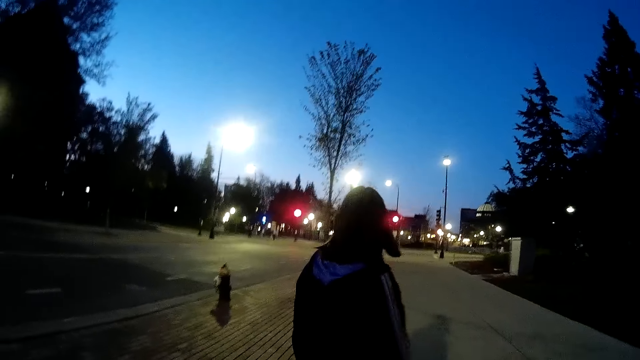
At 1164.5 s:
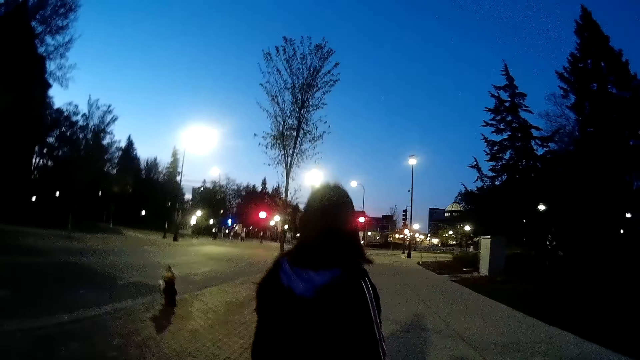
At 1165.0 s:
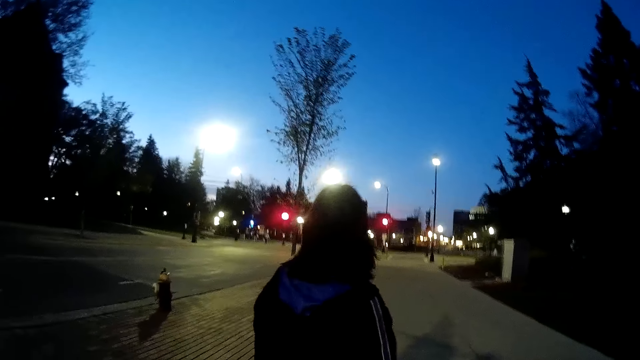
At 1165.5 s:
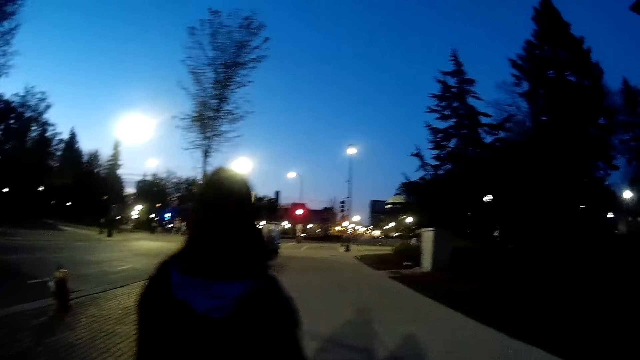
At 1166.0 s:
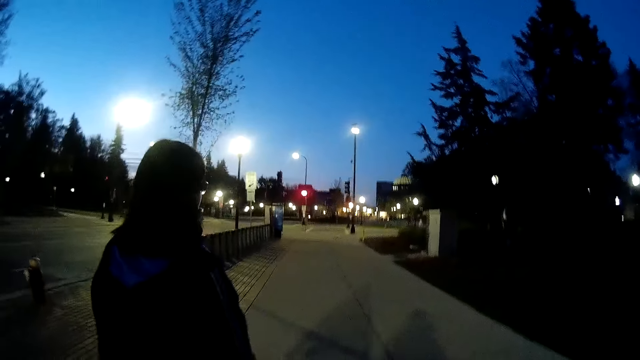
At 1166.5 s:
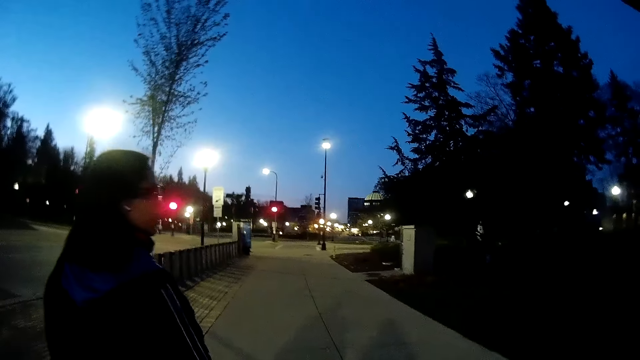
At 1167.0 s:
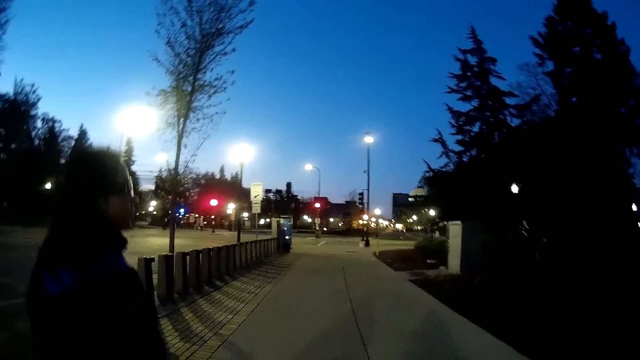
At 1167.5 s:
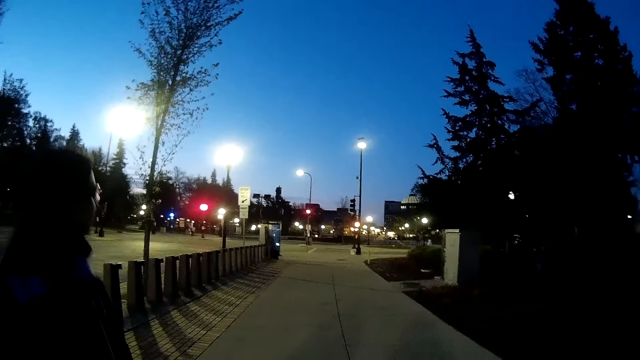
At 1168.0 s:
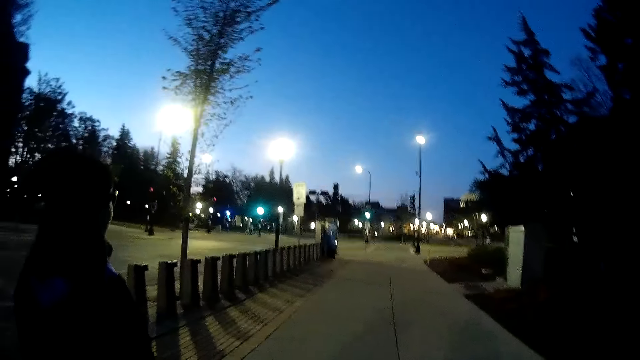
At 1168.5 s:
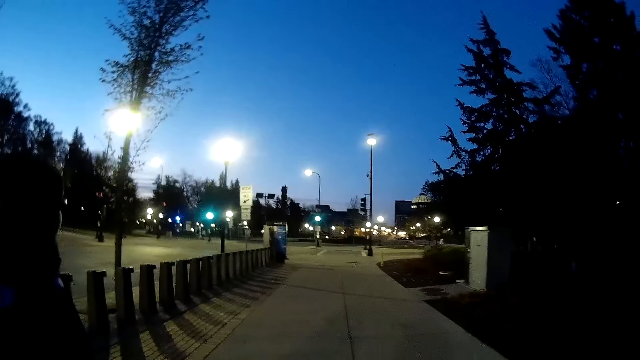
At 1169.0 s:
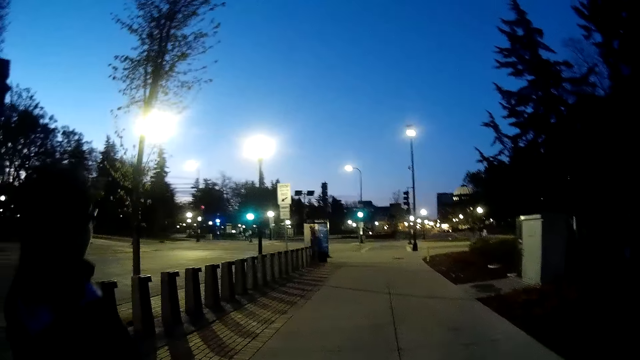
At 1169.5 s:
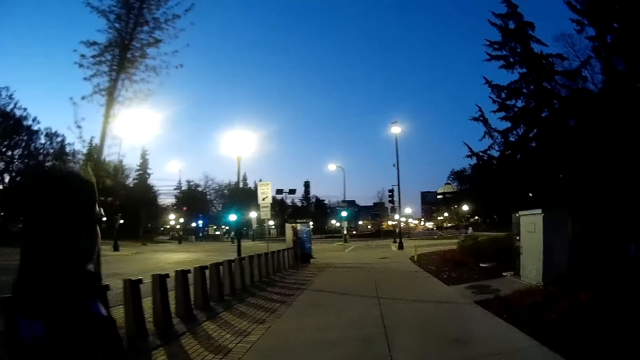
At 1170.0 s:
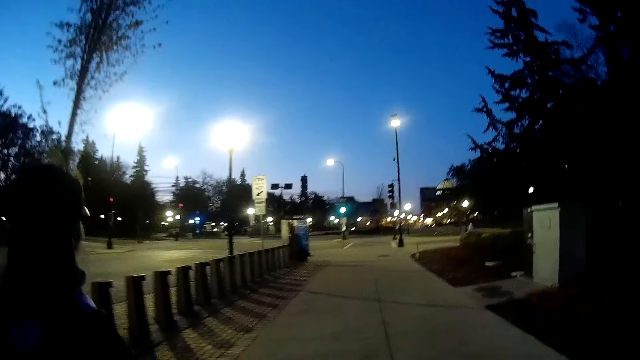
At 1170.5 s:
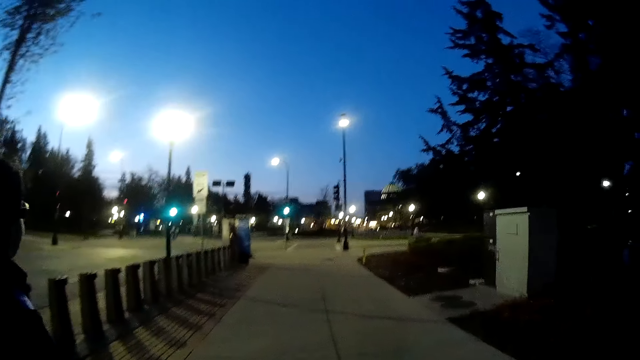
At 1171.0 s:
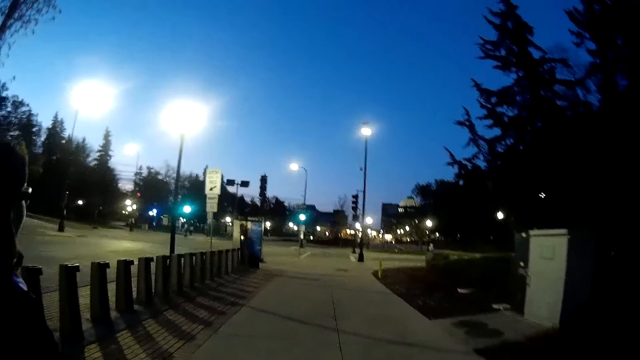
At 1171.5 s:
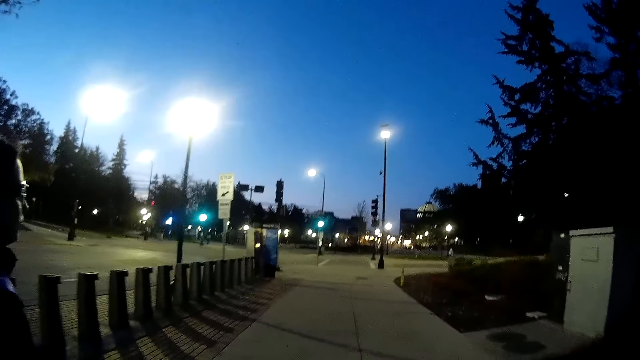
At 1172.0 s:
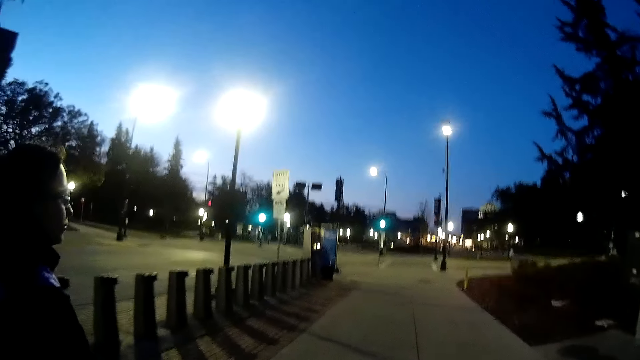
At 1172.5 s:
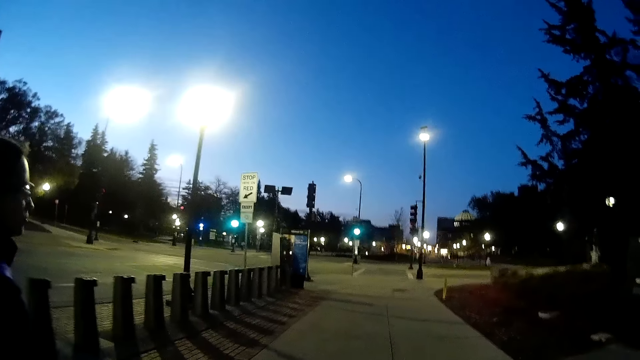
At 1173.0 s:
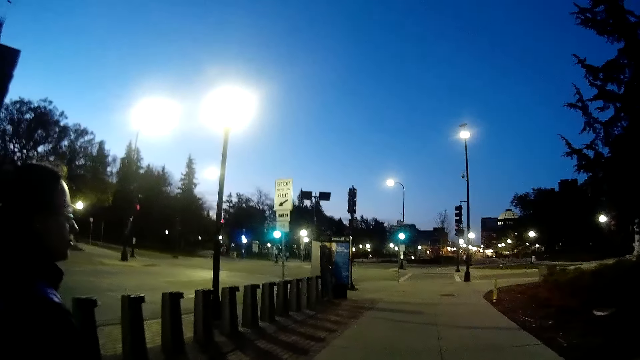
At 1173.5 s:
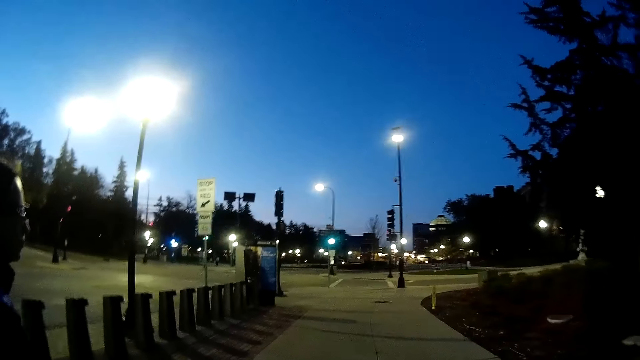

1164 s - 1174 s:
The camera wearer walks on a sidewalk alongside the woman. They look at the woman. They walk around.

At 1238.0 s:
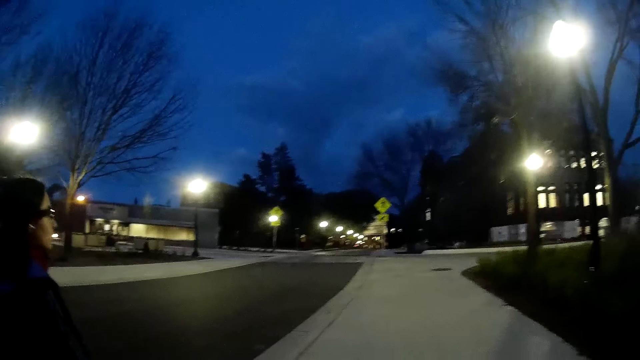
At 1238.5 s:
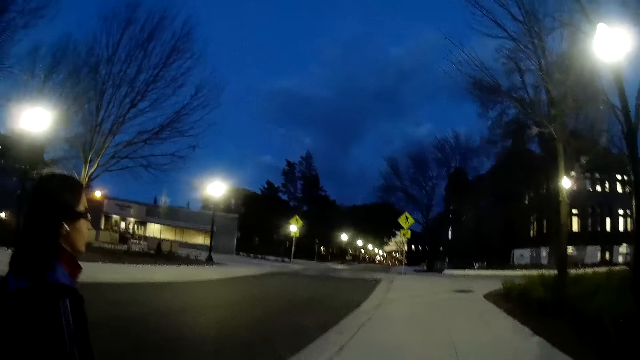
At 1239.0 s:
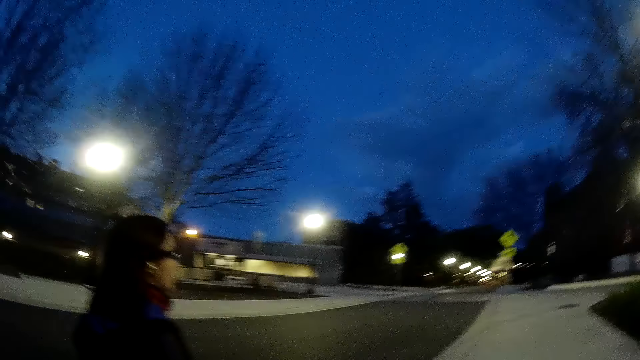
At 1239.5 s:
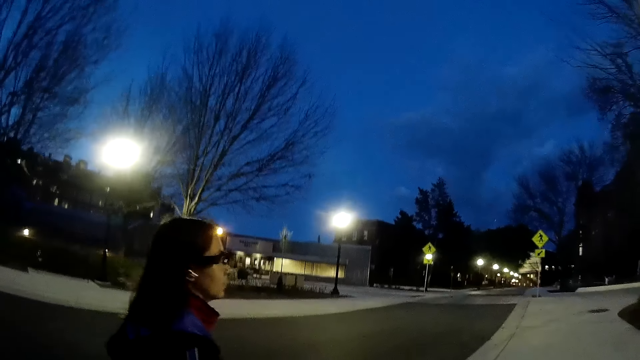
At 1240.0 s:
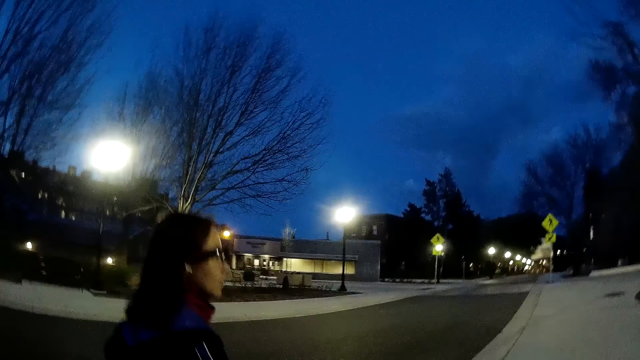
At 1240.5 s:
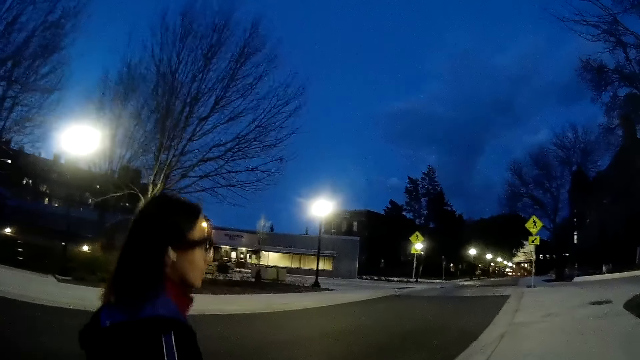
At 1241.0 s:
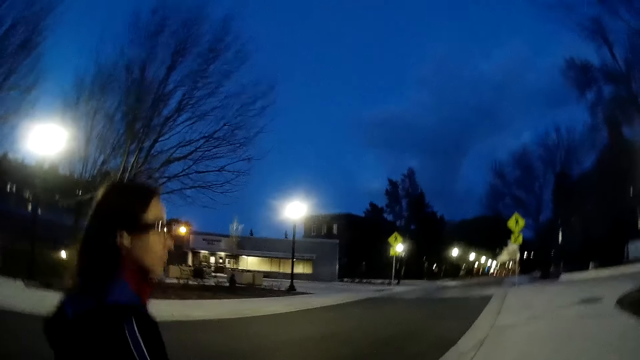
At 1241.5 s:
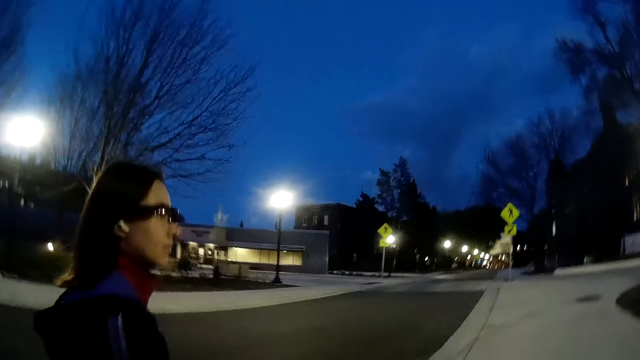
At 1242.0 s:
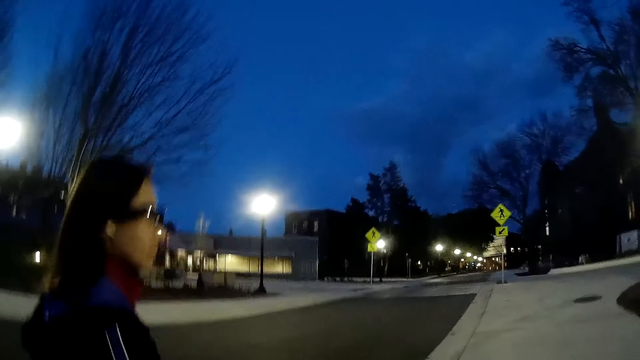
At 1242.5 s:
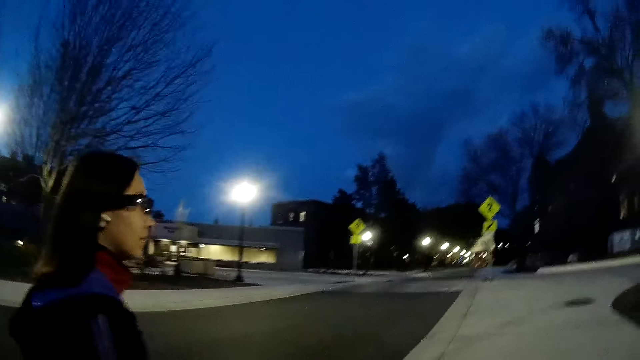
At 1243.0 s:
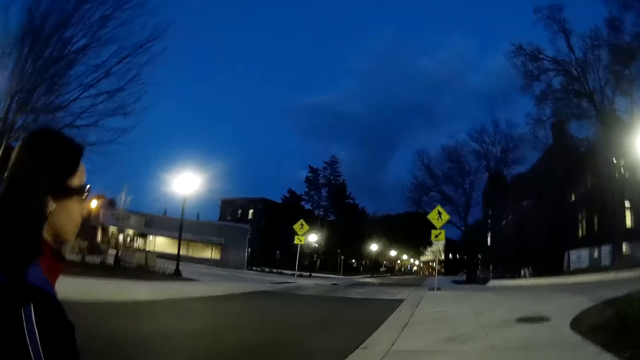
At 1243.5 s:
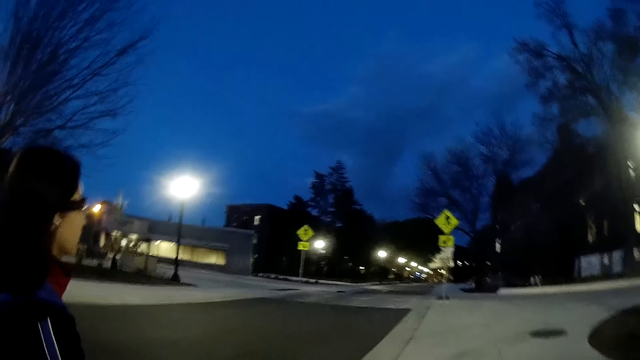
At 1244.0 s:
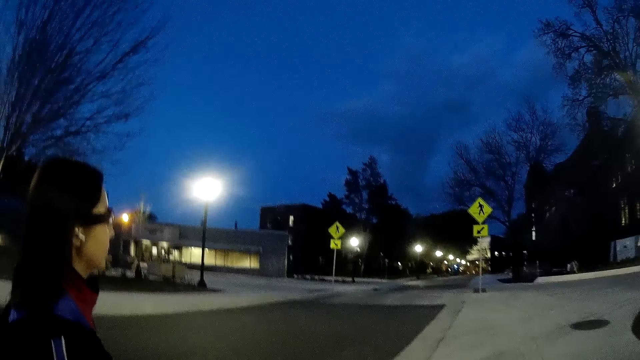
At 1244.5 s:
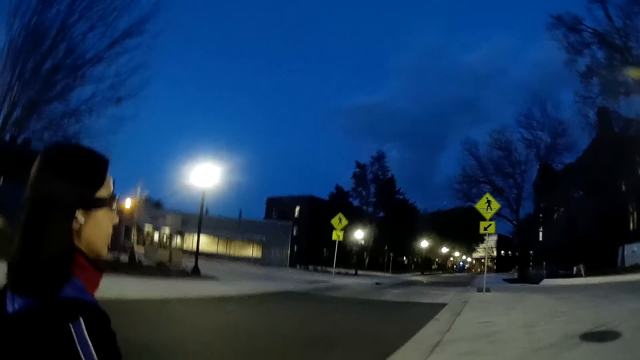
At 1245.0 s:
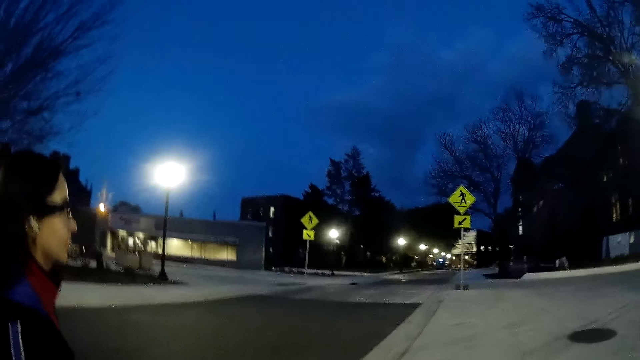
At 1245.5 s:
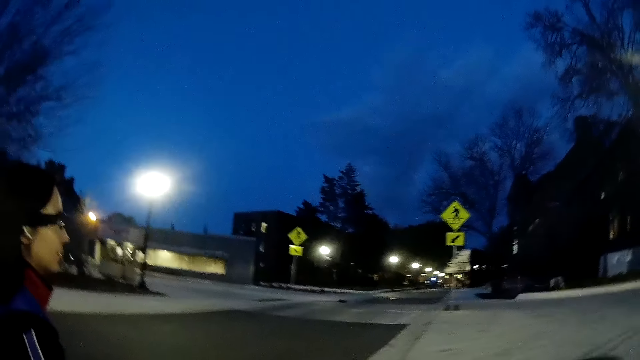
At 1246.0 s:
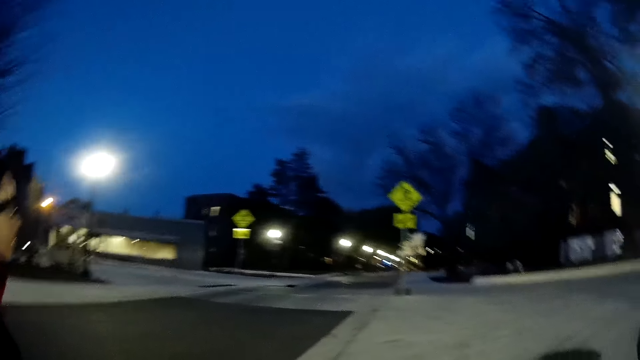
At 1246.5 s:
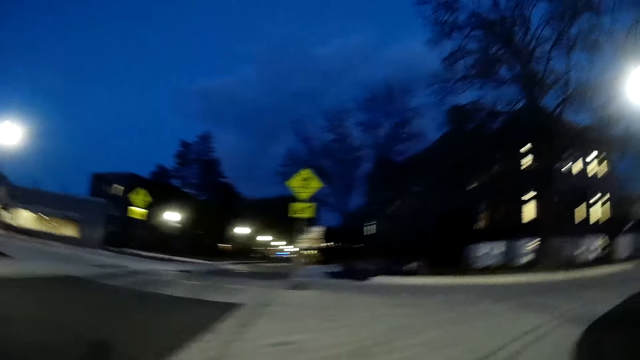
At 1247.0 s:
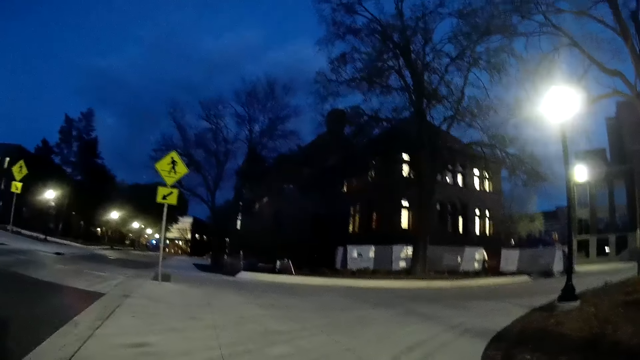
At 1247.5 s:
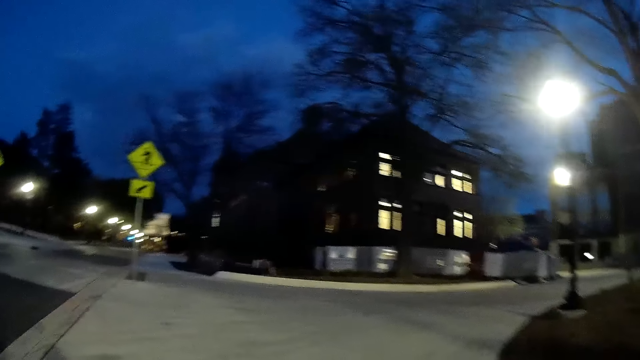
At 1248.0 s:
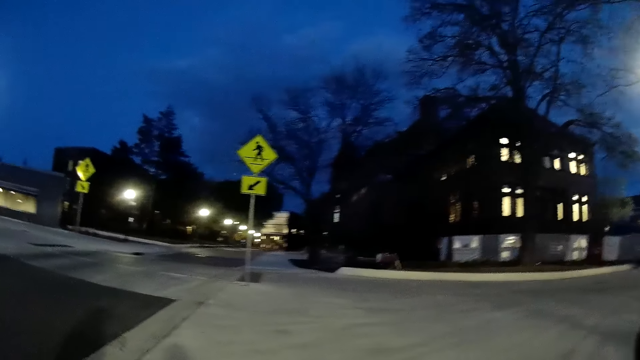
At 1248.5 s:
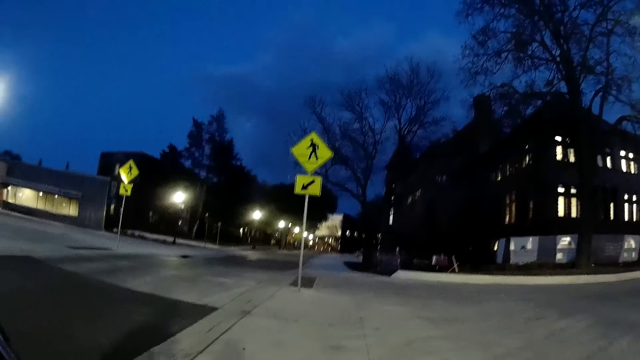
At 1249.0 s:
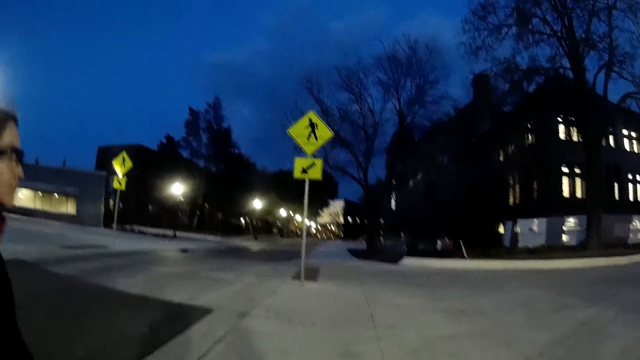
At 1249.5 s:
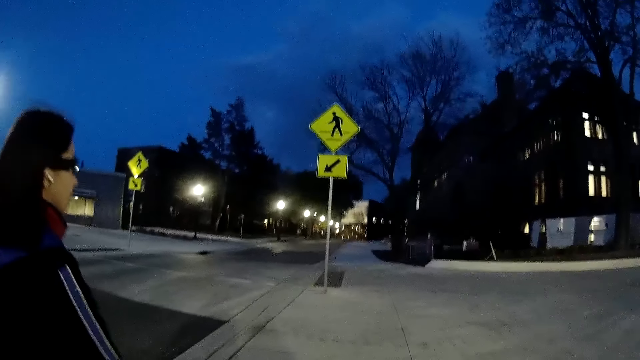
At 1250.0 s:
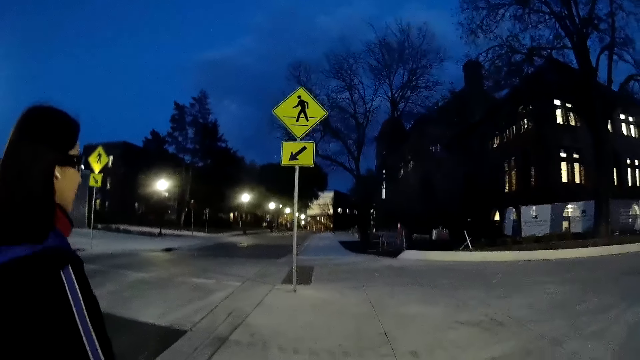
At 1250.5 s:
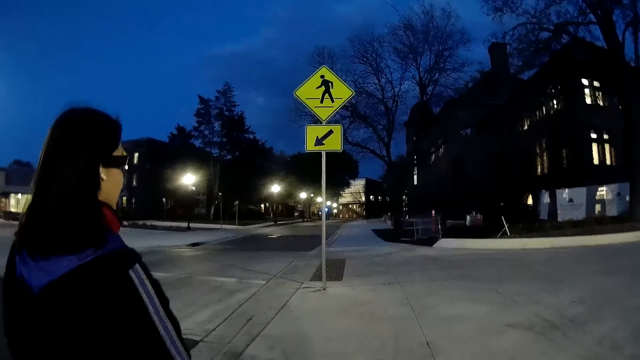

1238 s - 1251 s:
The camera wearer looks at a person. They walk around.
